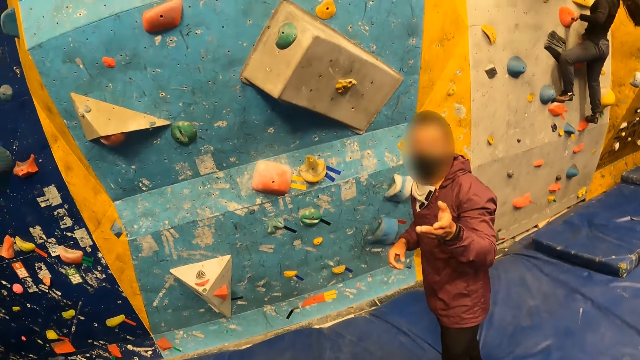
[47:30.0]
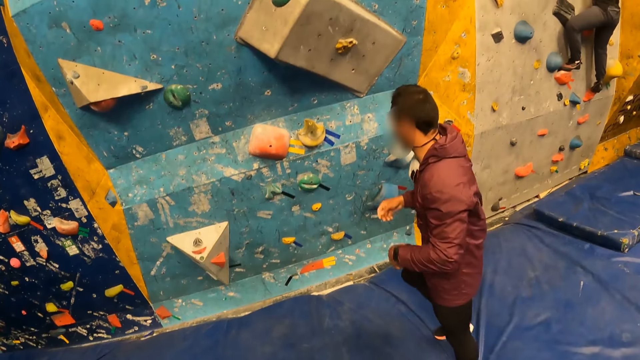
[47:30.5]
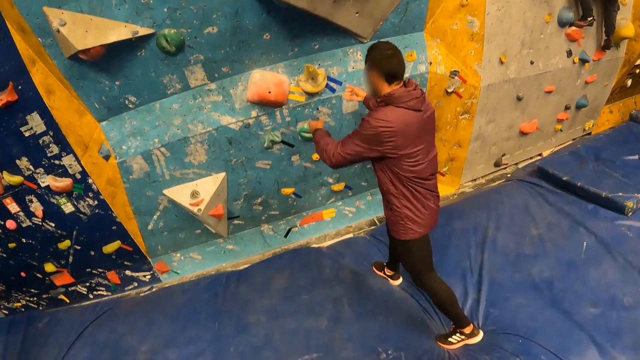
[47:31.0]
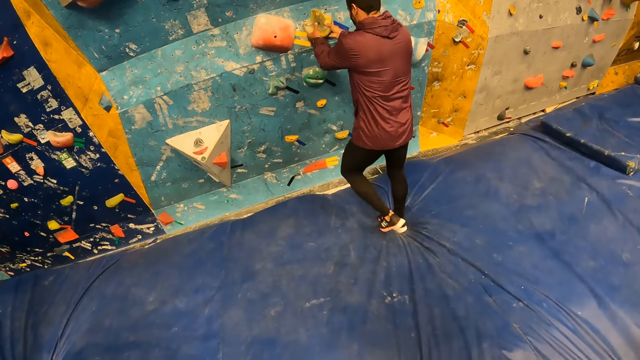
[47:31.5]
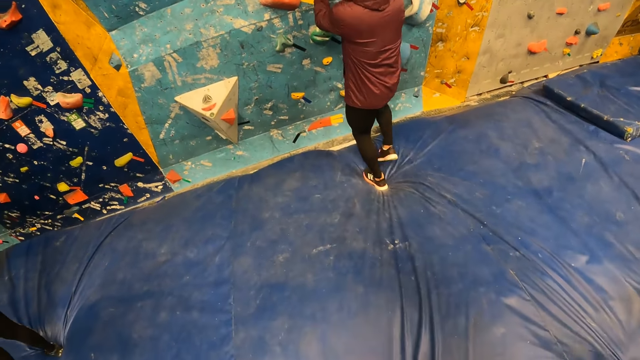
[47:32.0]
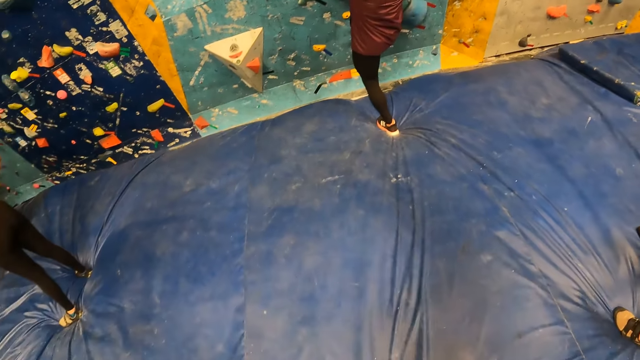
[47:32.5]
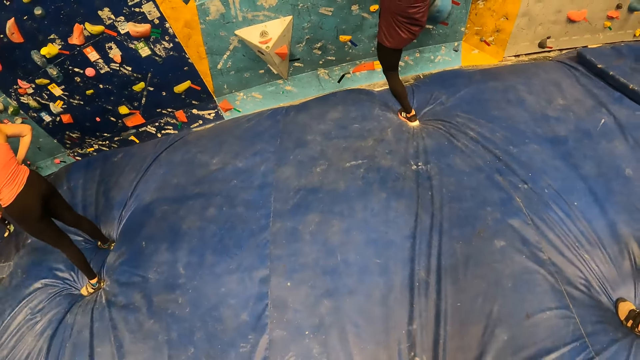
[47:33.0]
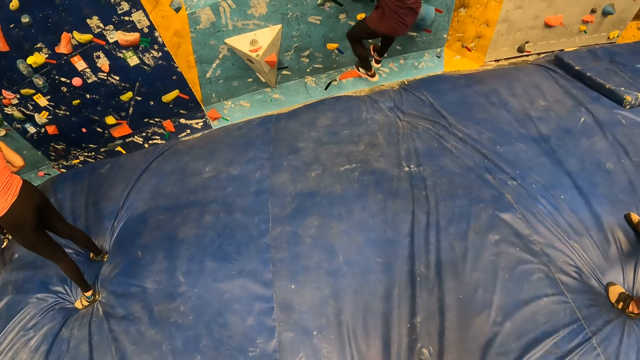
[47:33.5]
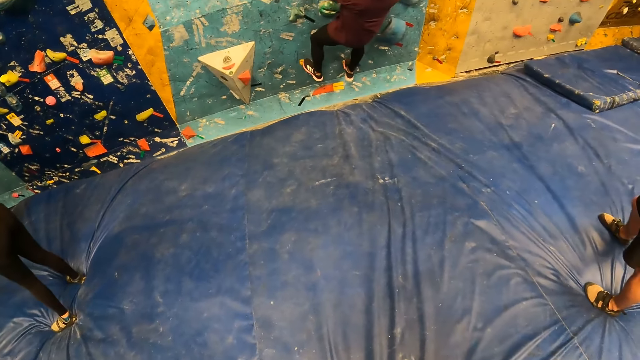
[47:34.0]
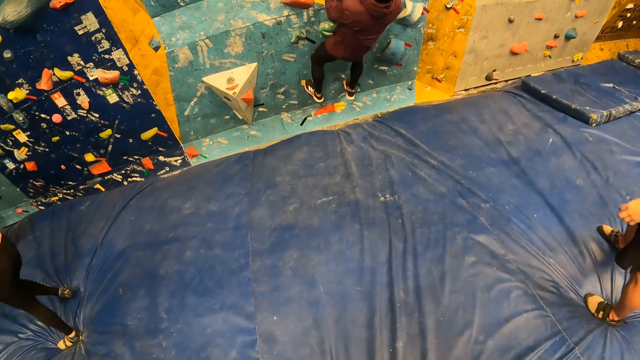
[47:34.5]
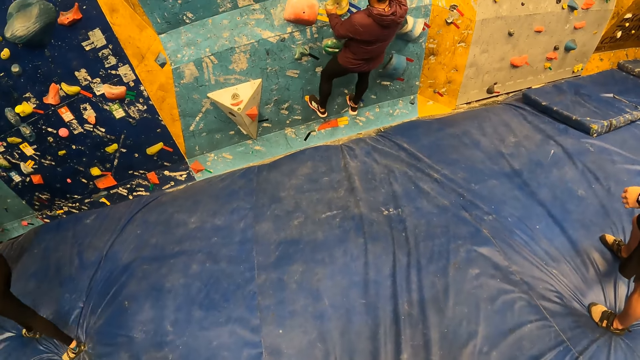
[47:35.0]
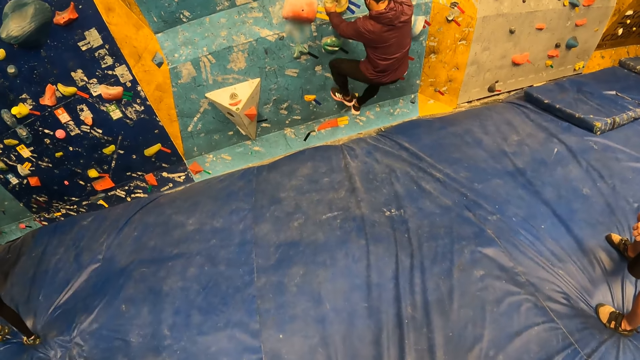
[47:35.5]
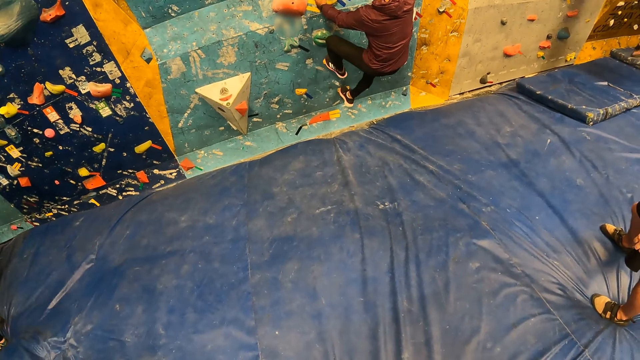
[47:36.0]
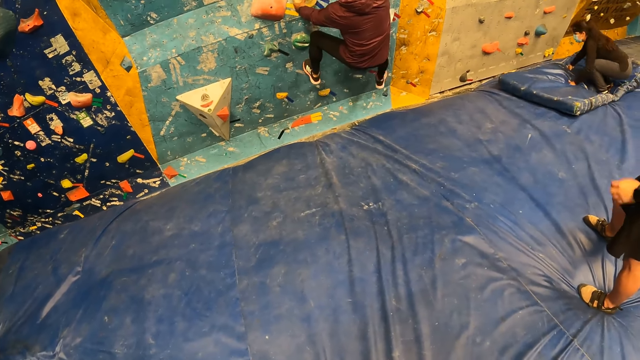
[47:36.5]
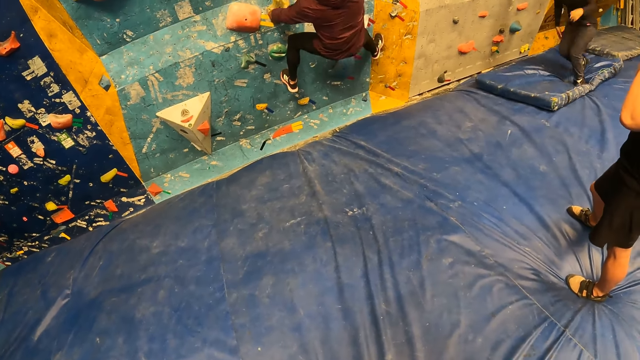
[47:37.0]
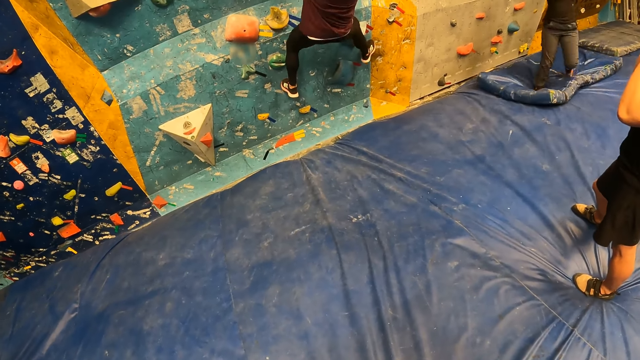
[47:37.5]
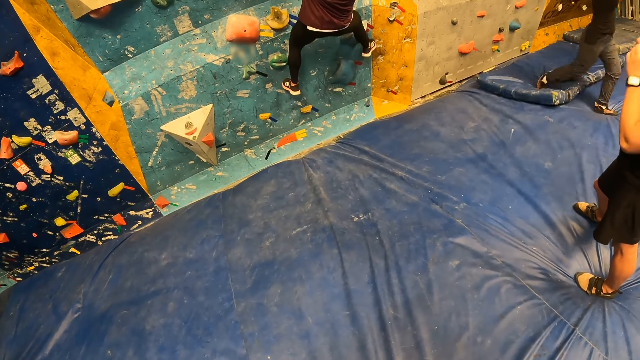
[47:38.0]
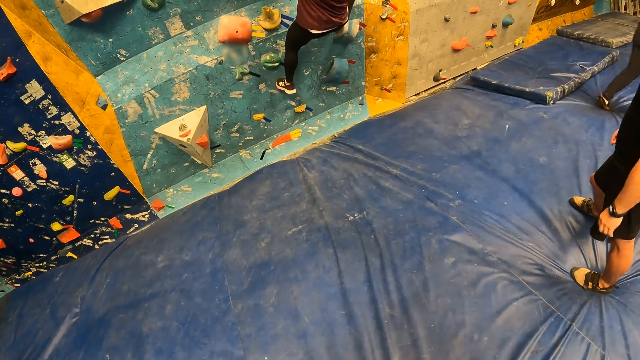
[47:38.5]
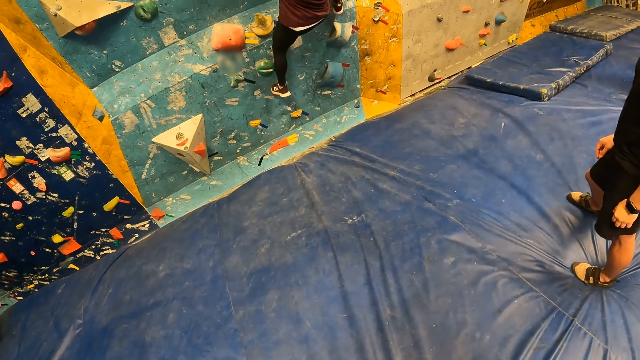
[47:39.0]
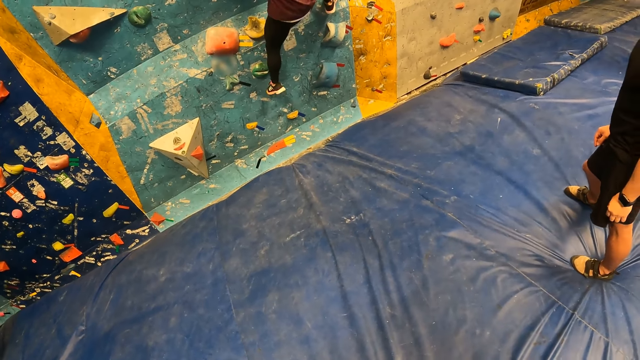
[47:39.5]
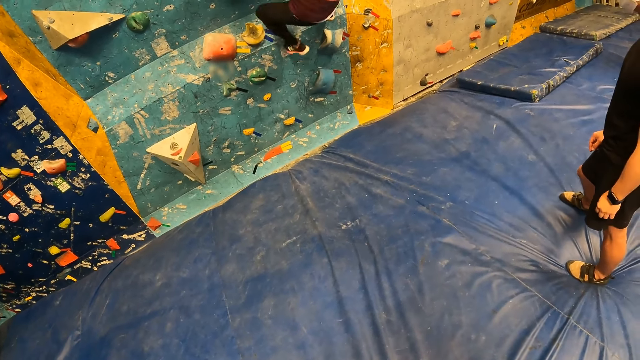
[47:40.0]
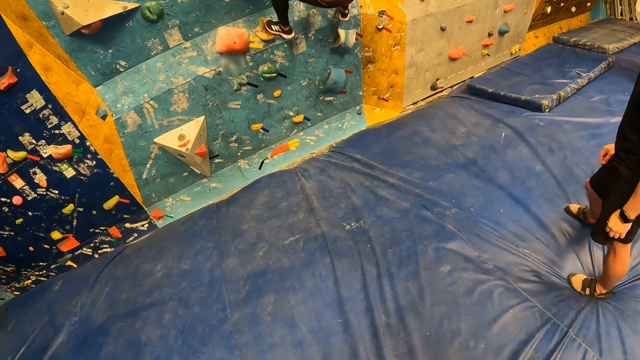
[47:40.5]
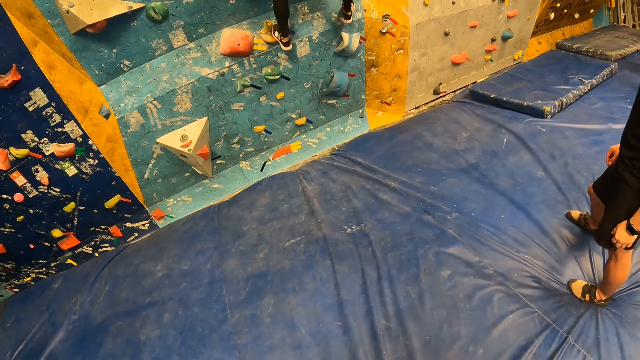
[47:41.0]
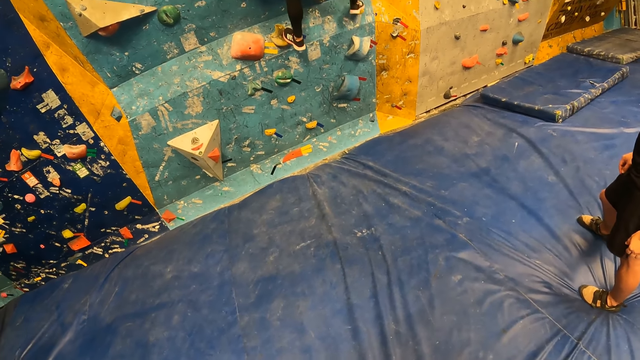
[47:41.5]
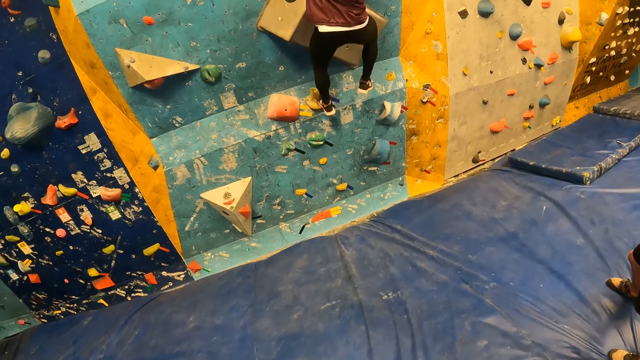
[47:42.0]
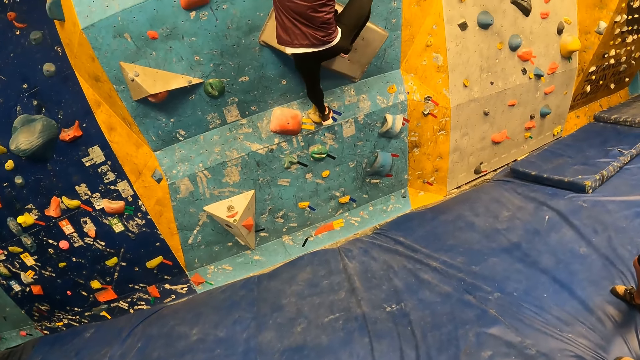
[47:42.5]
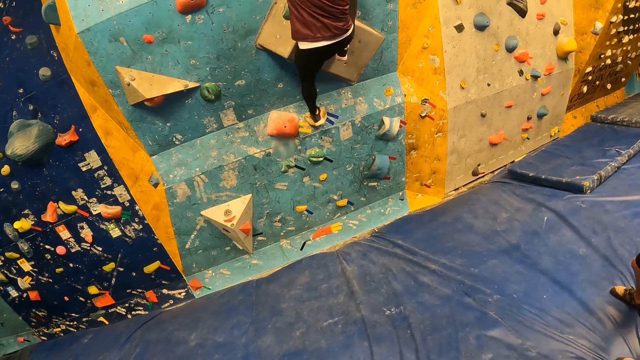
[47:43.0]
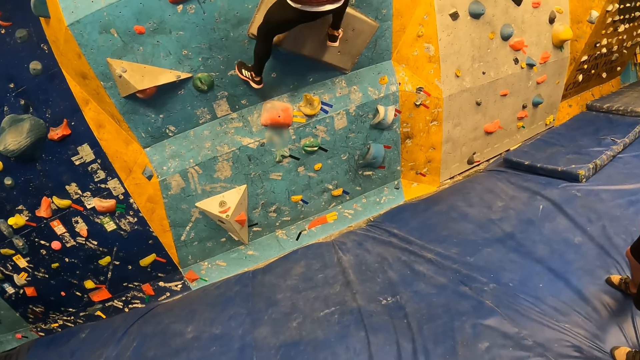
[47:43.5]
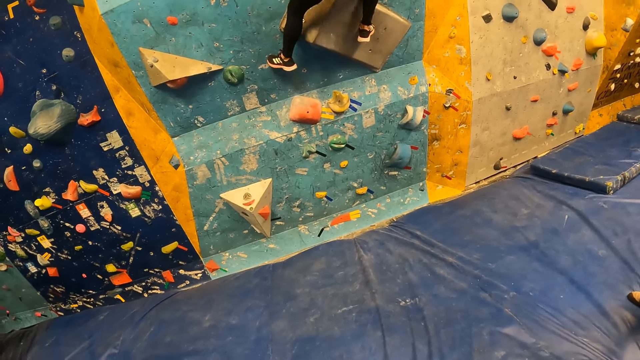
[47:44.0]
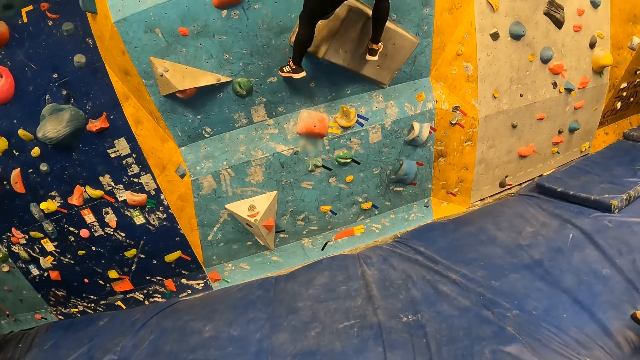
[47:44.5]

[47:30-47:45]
The man climbs the wall with his hands and legs. A woman lands on her hands. The other man touches his face with his left hand. The camera wearer watches the first man climbing the wall.

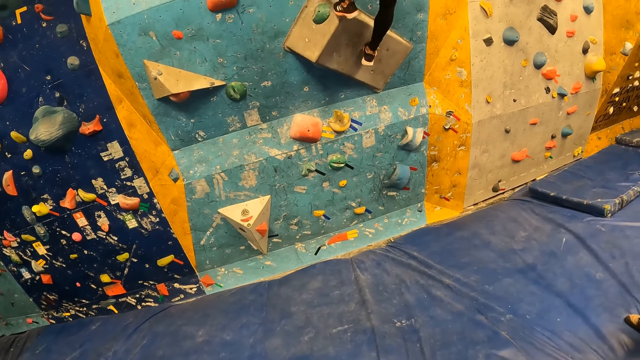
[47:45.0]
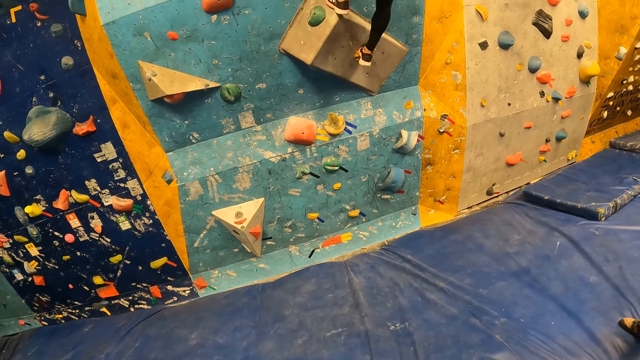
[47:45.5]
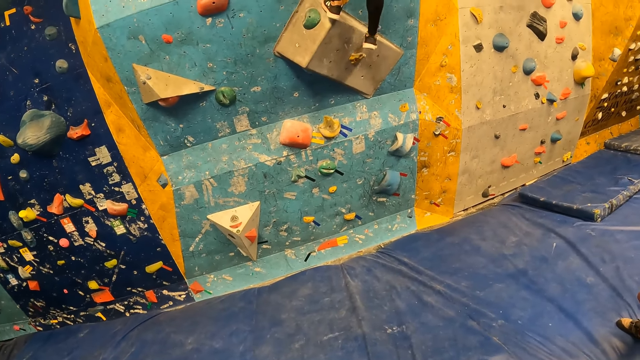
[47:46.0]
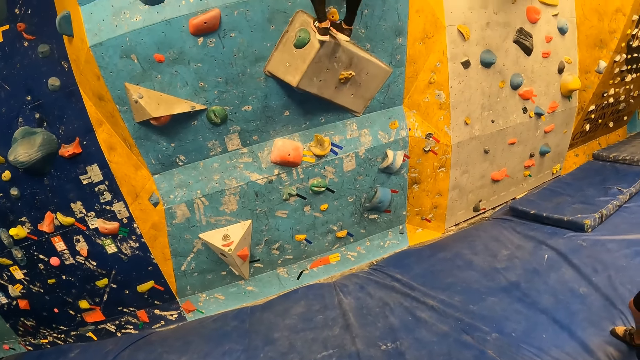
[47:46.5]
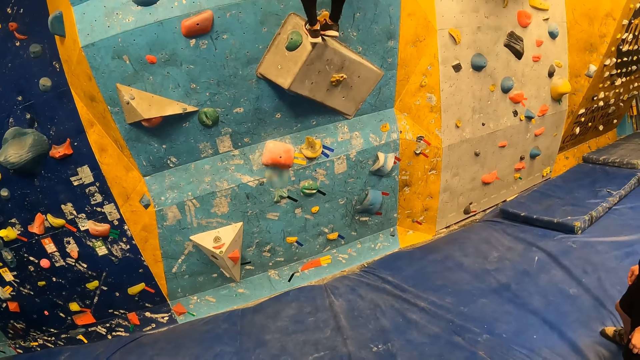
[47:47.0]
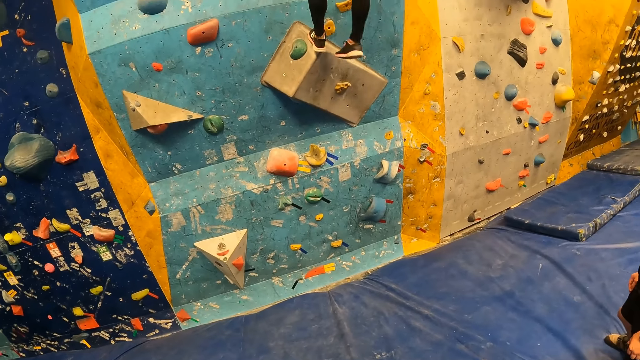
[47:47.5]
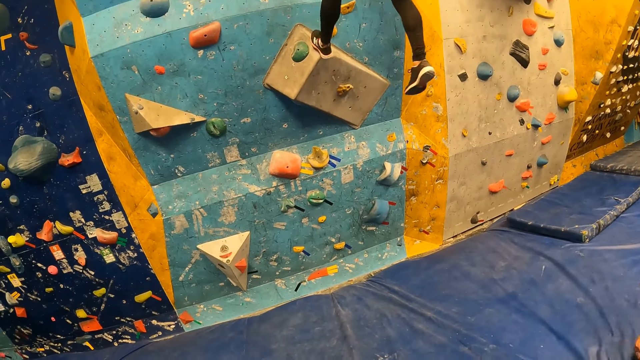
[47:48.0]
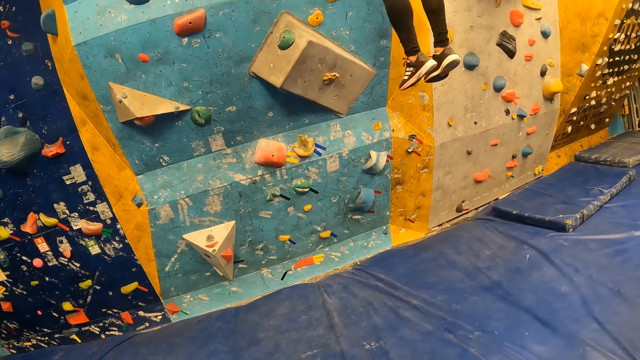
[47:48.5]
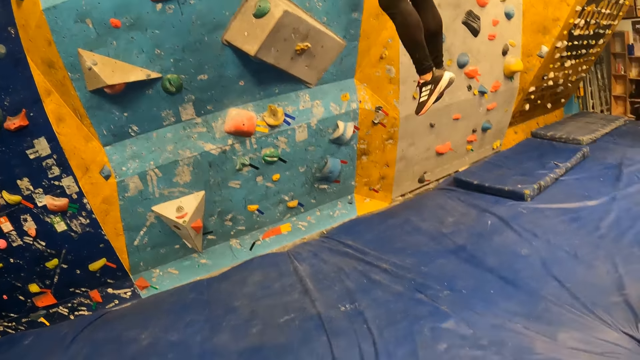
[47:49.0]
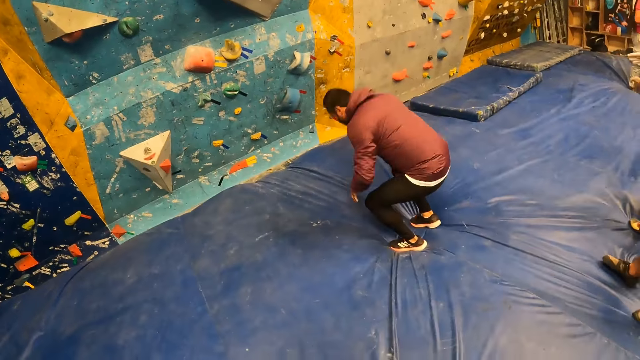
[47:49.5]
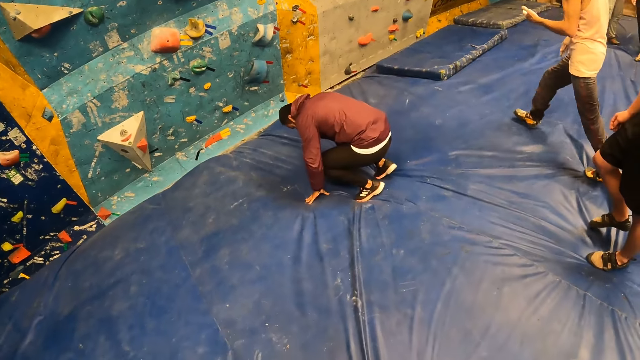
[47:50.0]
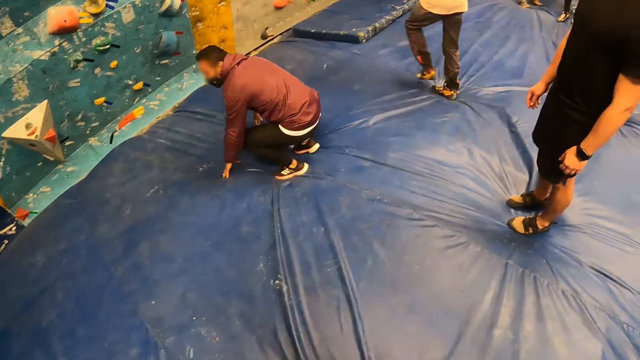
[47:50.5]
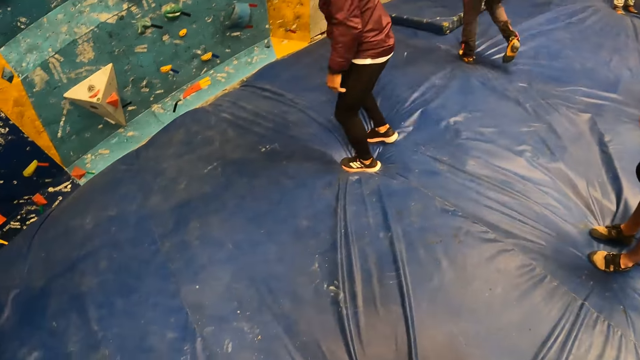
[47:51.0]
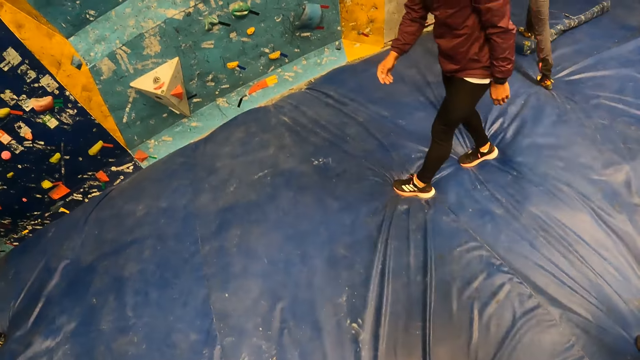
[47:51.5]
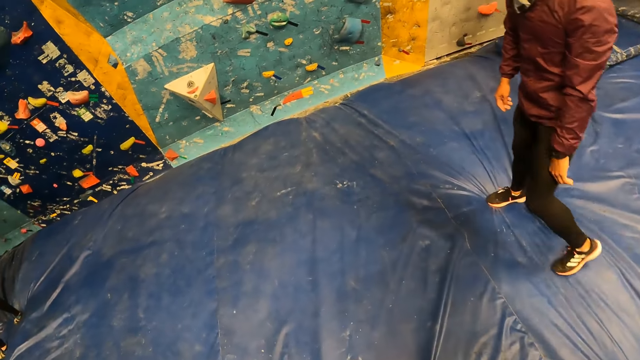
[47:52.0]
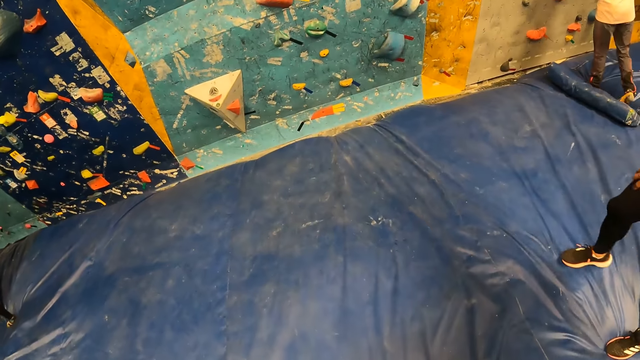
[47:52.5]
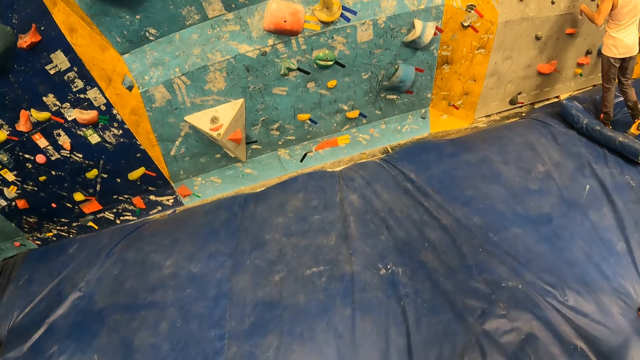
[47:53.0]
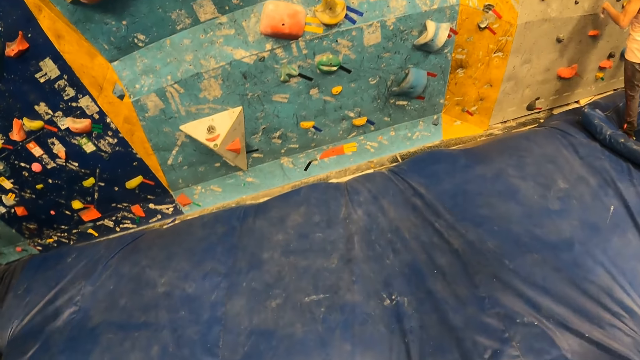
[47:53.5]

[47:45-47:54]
A man lands on his hands. The man jumps down. The man climbs the wall and walks towards the wall.
